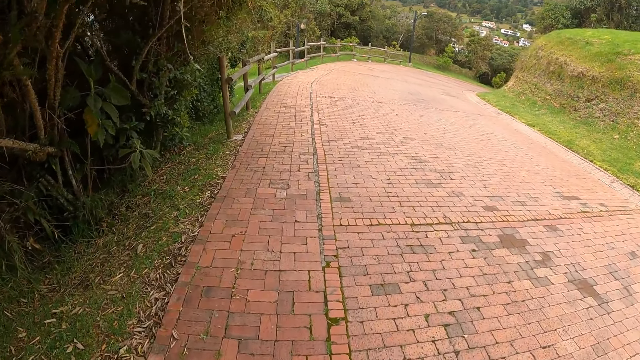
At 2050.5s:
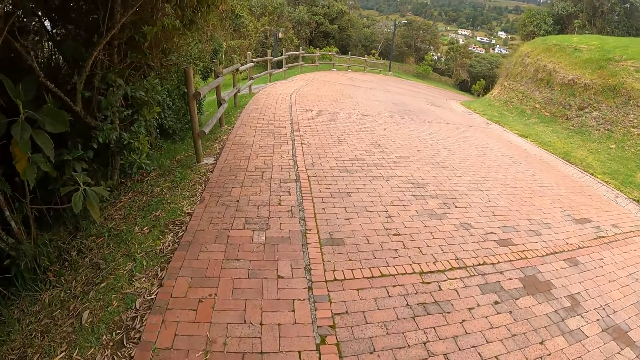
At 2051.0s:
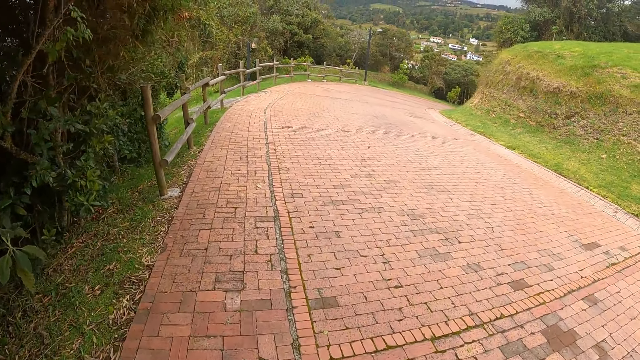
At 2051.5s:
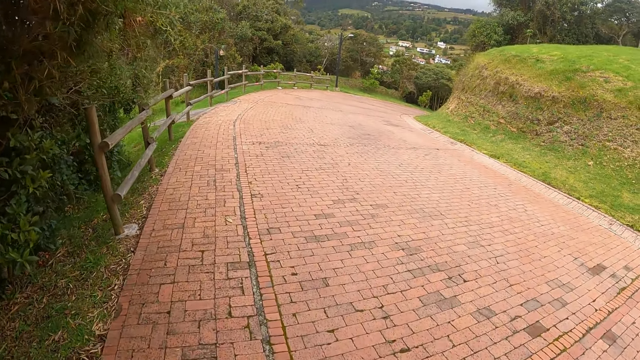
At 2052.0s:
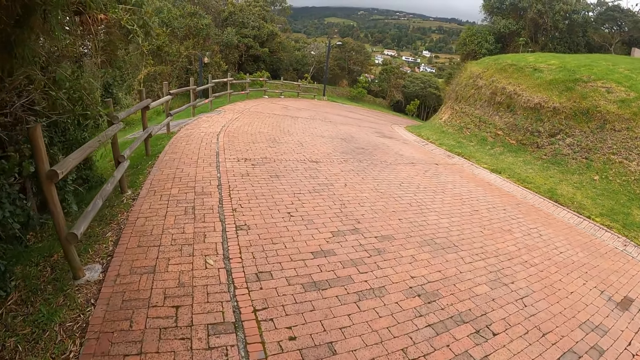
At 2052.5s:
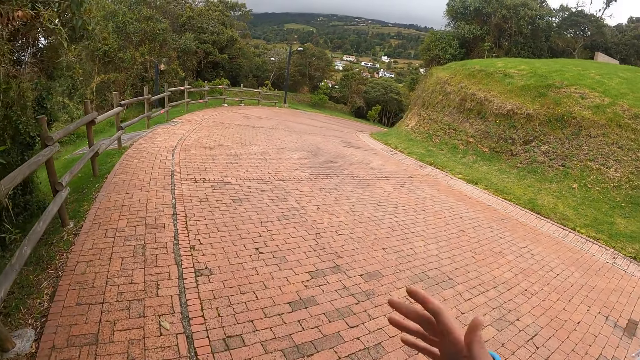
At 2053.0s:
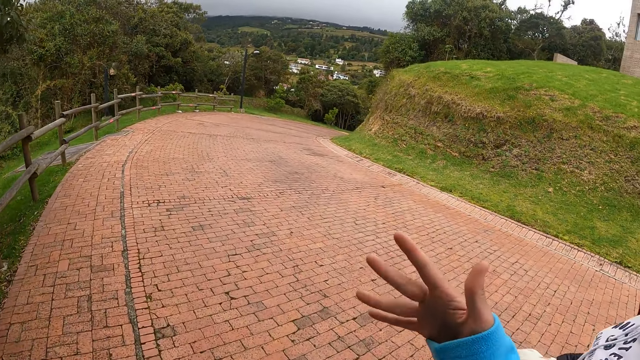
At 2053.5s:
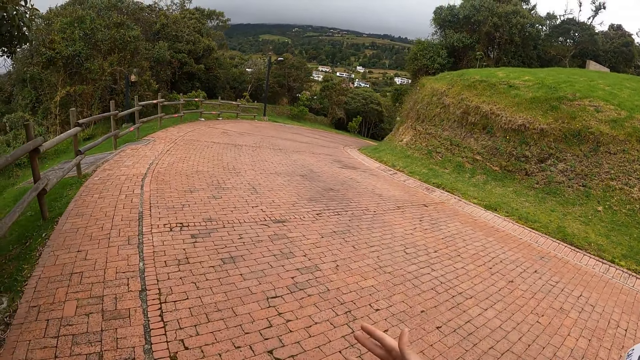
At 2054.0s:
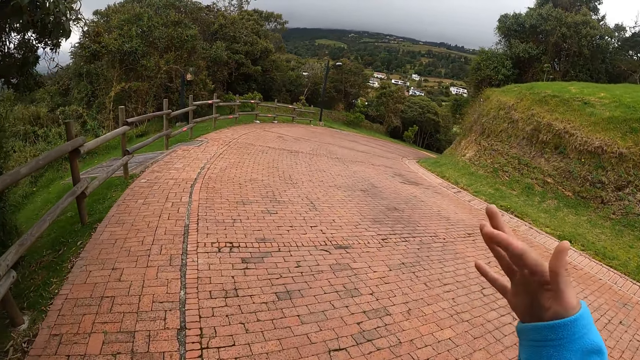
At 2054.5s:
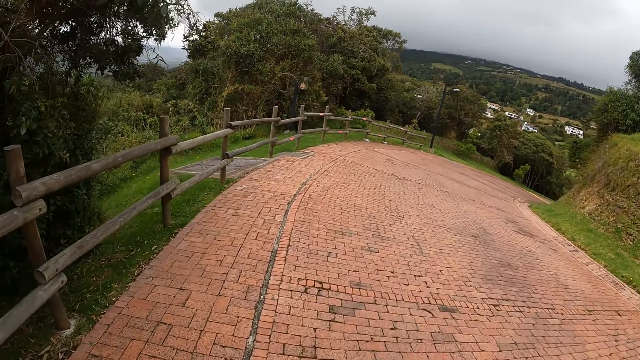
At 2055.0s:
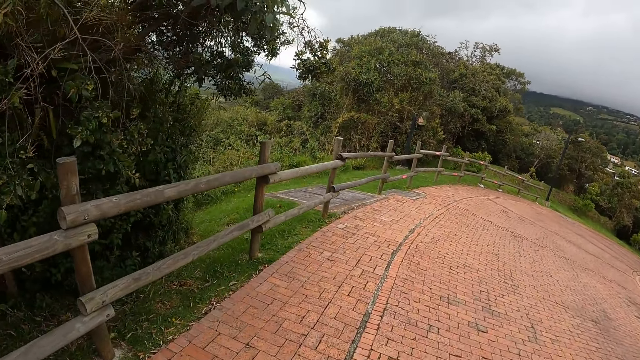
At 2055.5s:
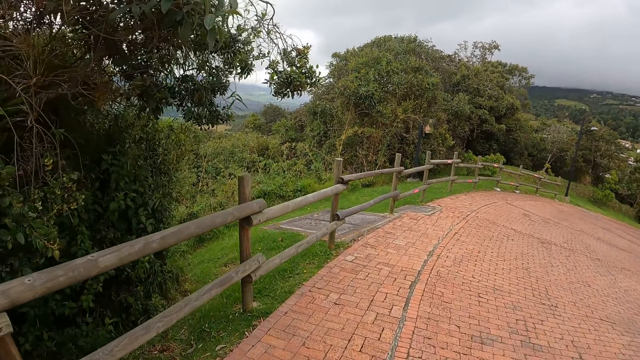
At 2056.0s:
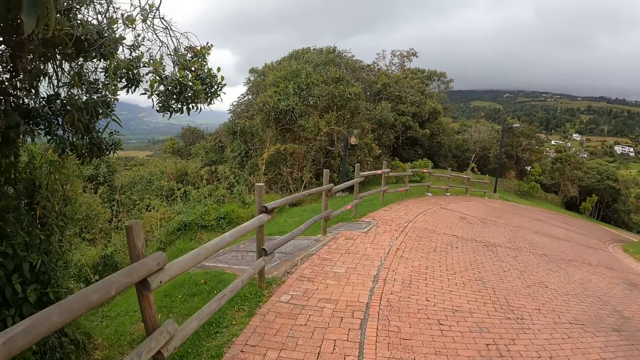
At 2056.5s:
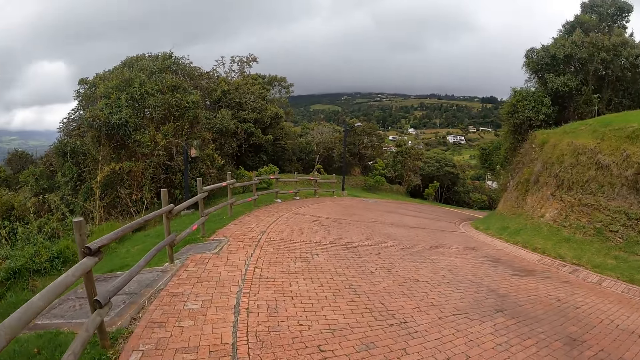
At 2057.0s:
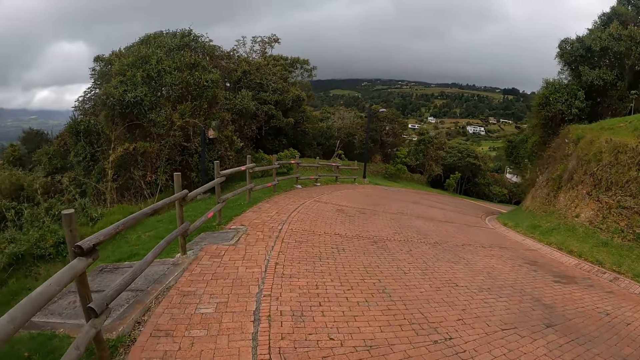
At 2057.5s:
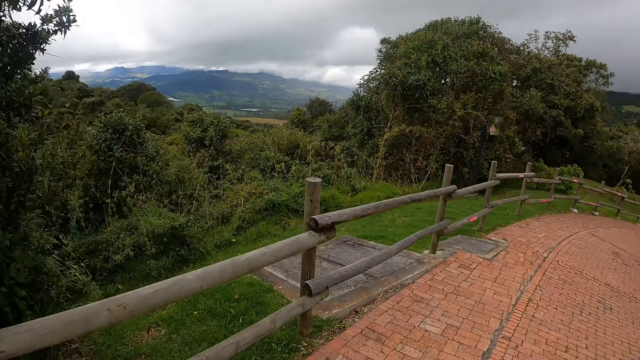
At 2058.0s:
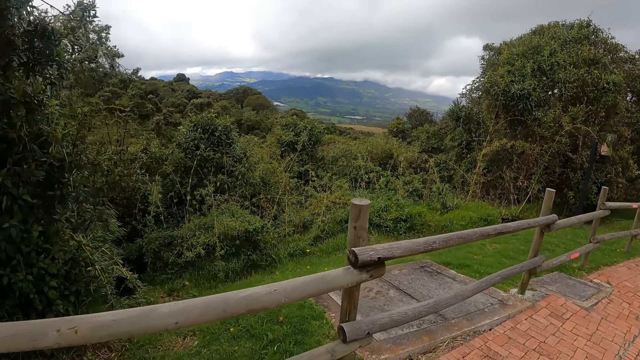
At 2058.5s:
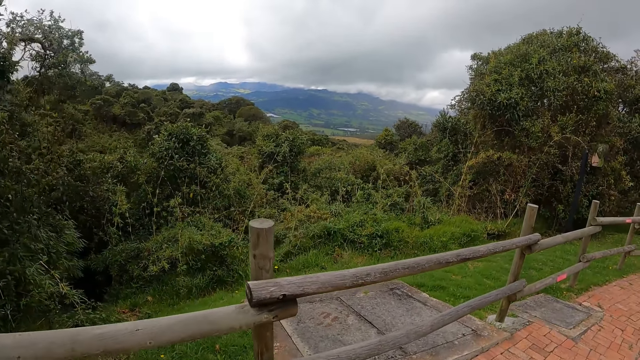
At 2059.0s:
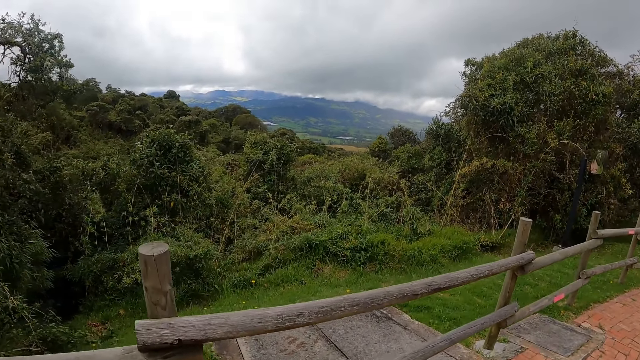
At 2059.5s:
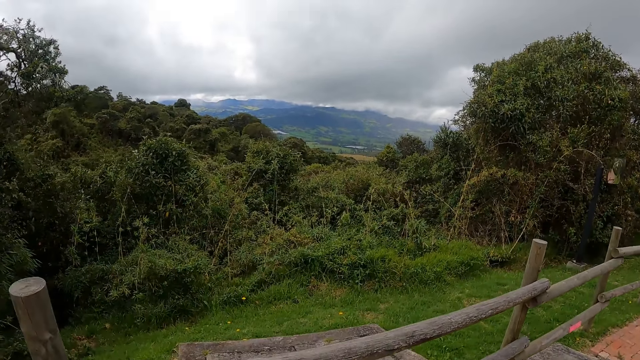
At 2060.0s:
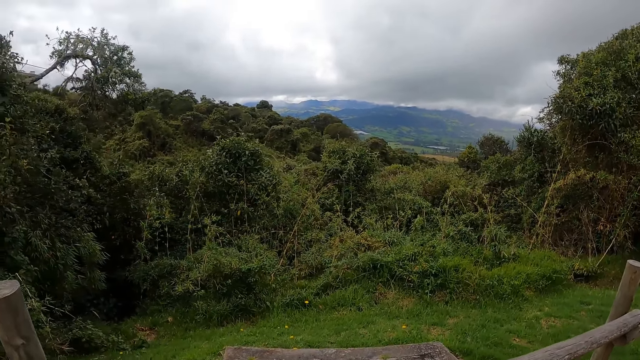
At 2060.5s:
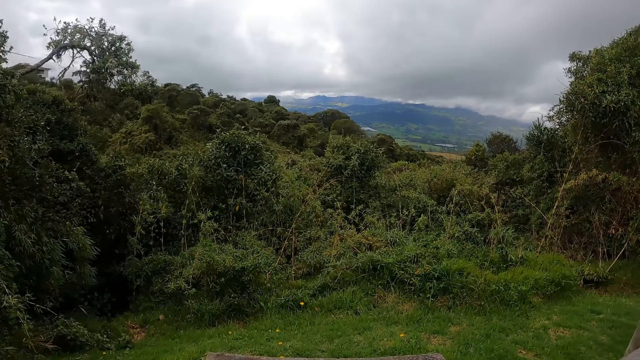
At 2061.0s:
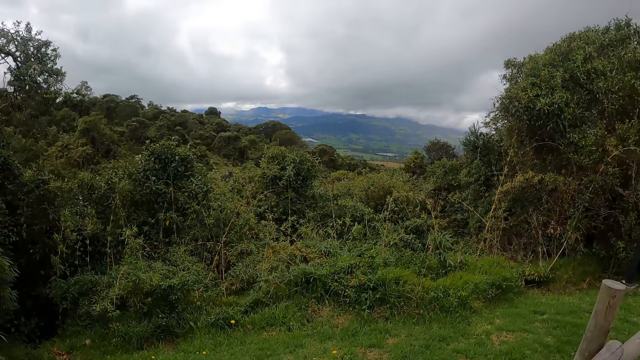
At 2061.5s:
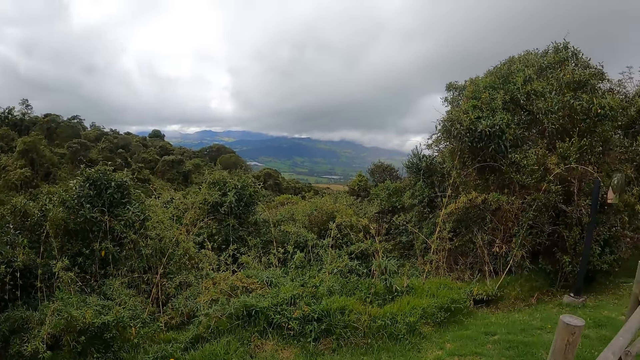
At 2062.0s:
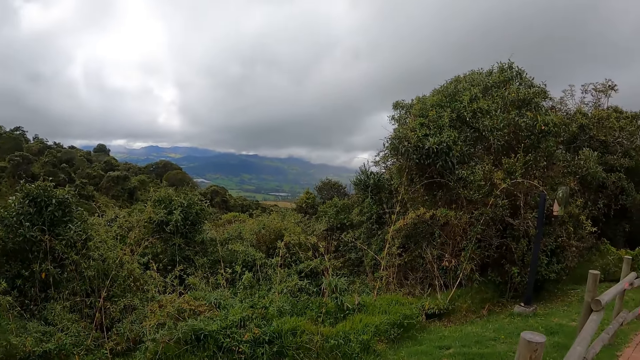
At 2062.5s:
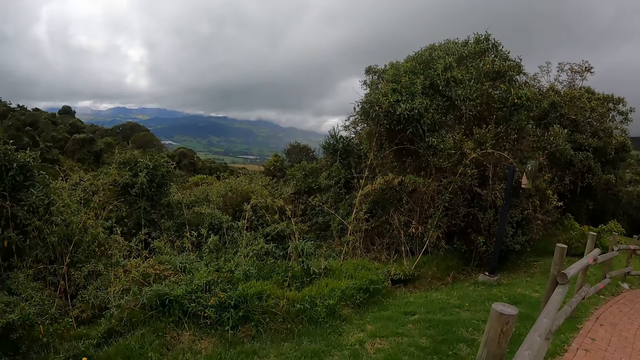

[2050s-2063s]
The camera wearer is pointing ahead. They are looking at a bush.

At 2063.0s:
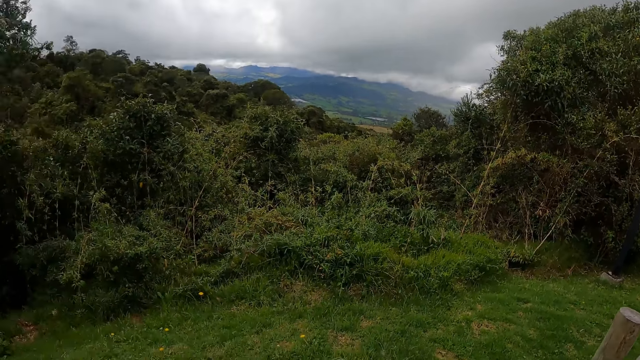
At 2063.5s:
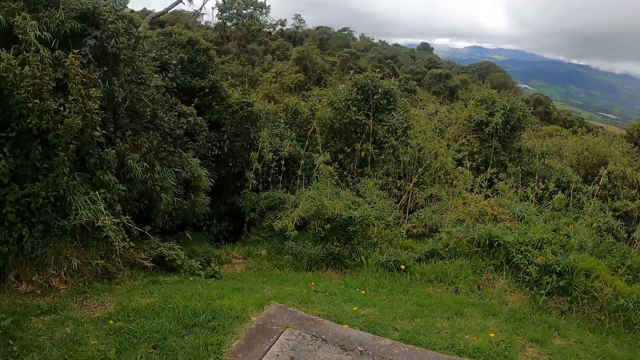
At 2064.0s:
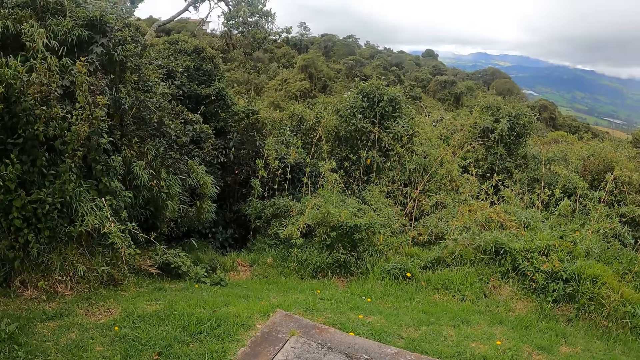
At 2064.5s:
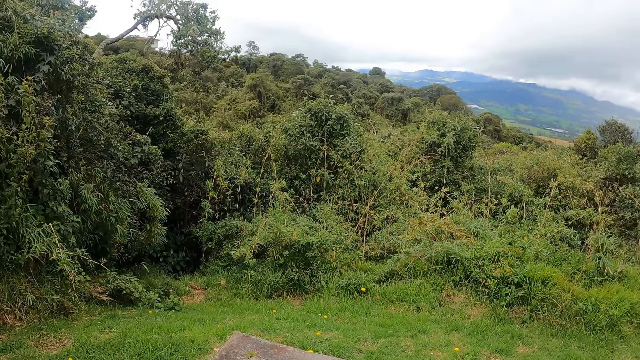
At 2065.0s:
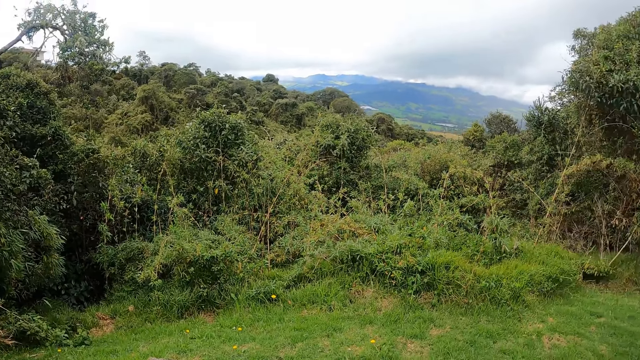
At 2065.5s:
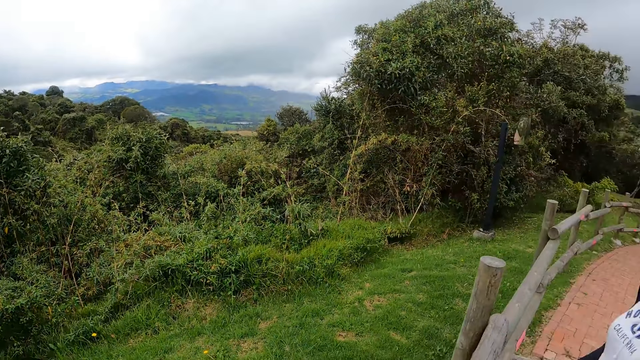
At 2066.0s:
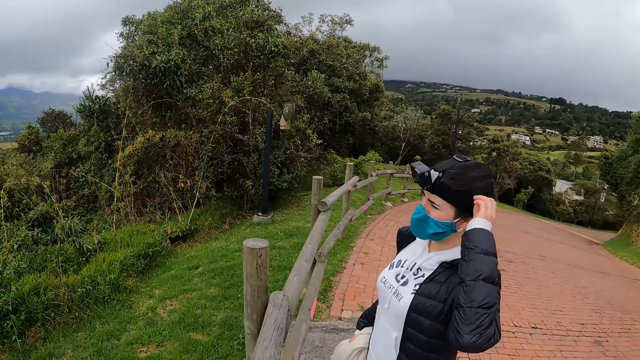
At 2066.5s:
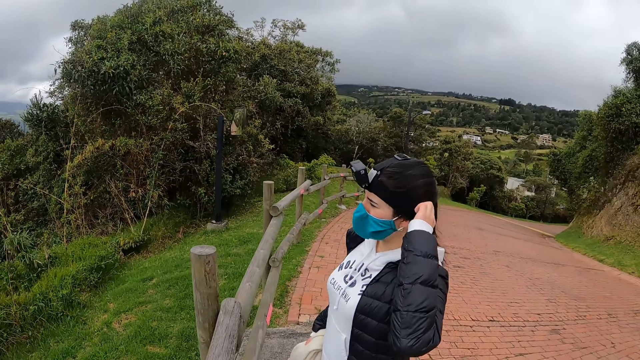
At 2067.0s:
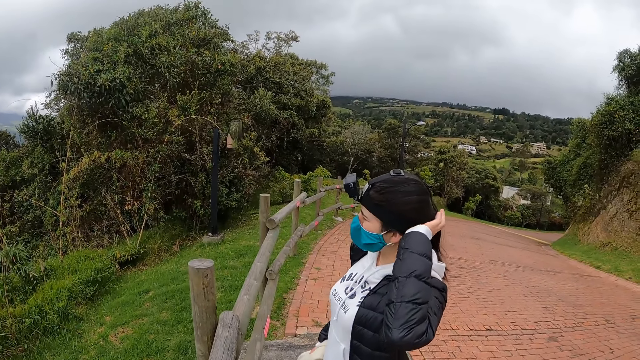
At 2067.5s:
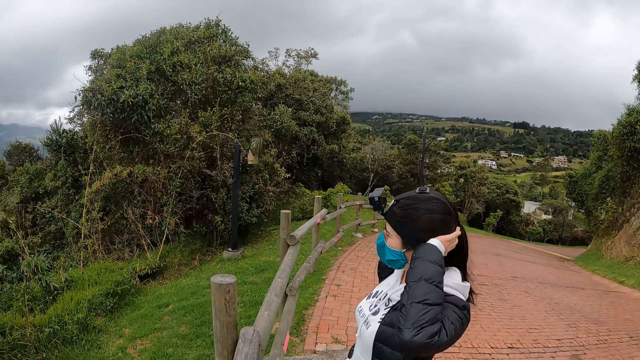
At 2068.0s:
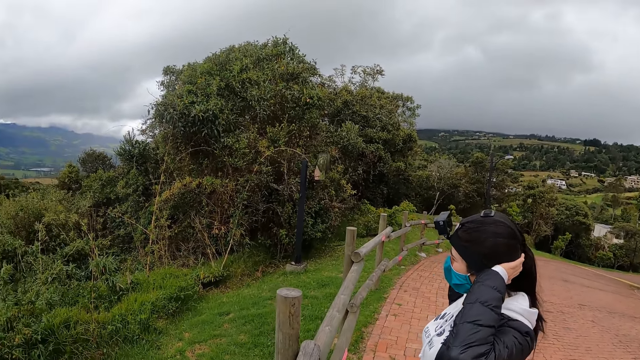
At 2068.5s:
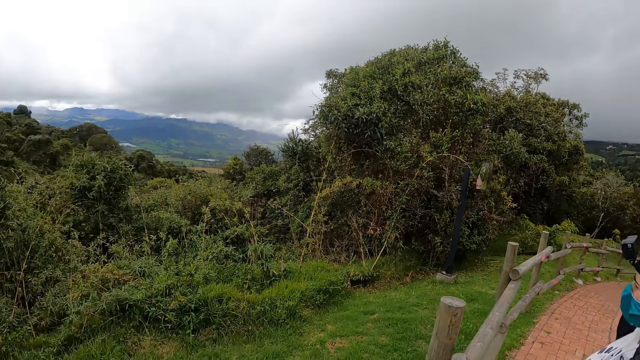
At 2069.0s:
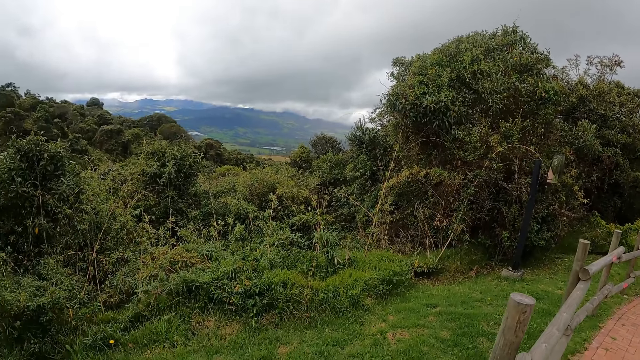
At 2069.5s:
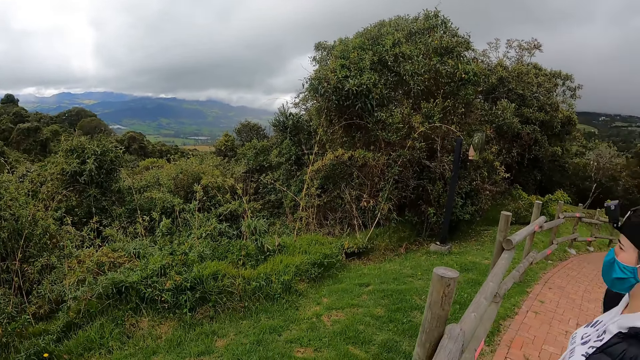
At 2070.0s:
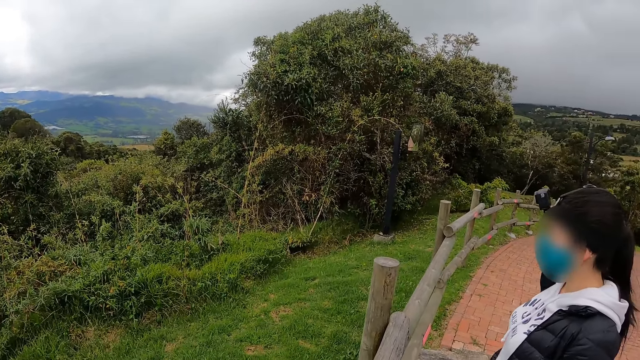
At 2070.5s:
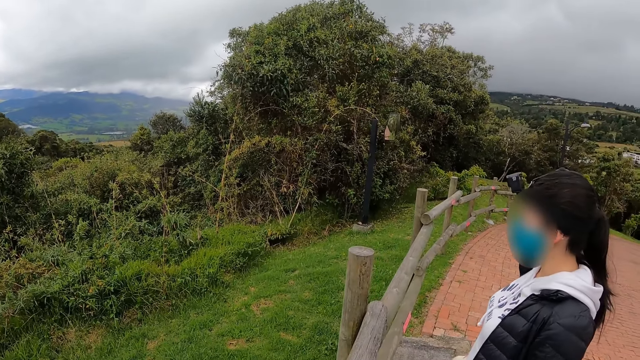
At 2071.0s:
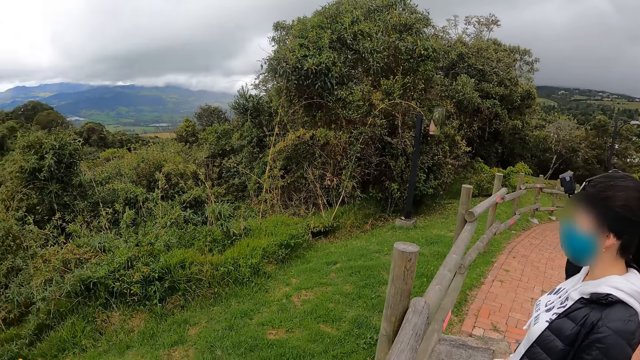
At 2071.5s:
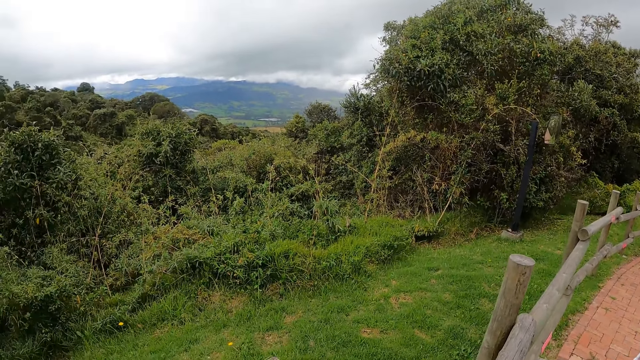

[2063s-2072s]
The woman rubs her hair with her left hand.
